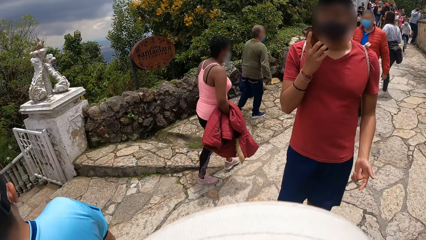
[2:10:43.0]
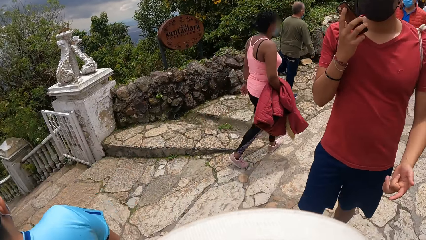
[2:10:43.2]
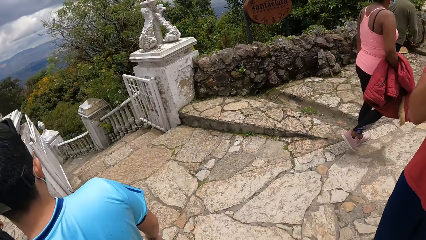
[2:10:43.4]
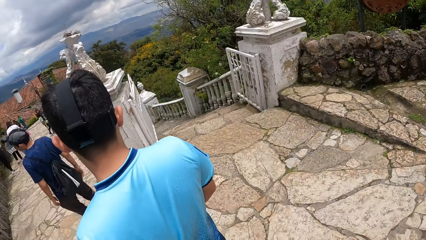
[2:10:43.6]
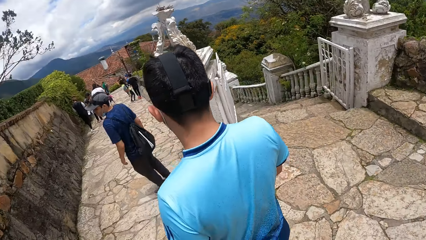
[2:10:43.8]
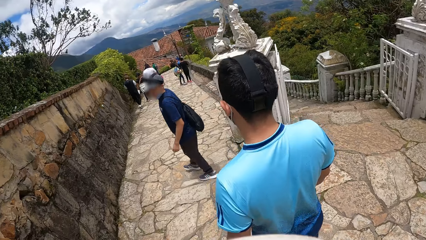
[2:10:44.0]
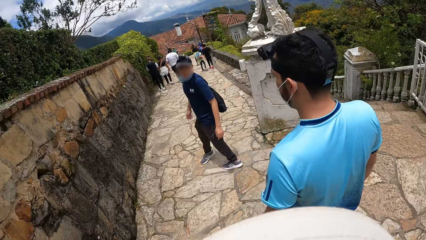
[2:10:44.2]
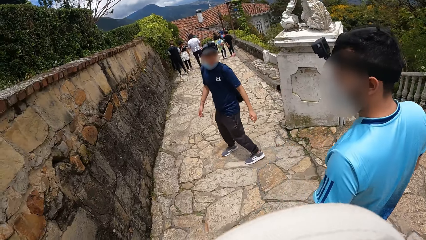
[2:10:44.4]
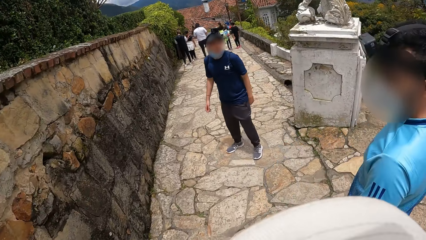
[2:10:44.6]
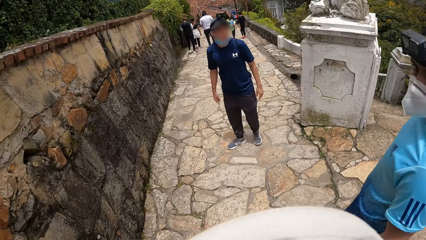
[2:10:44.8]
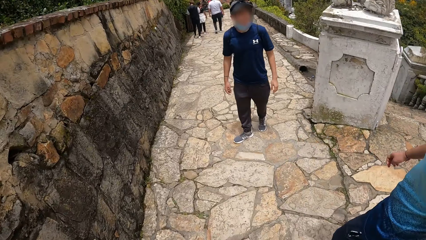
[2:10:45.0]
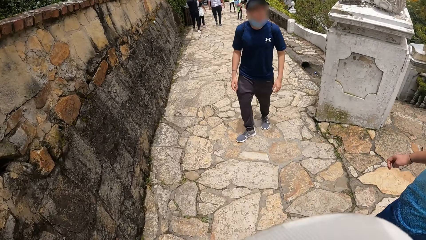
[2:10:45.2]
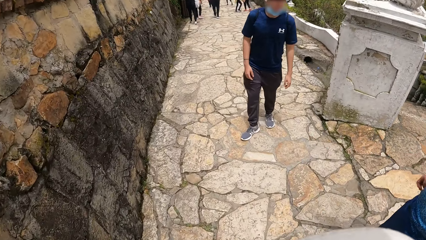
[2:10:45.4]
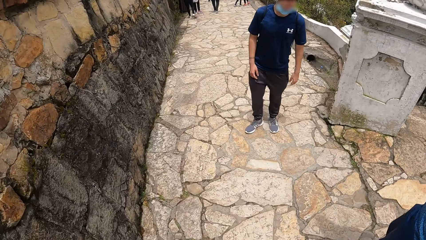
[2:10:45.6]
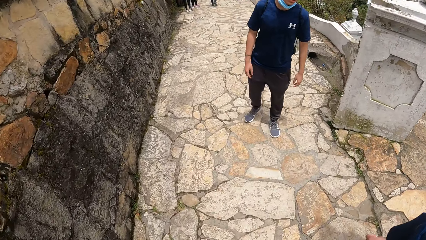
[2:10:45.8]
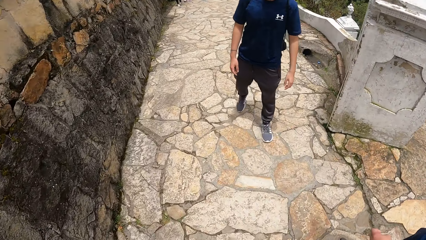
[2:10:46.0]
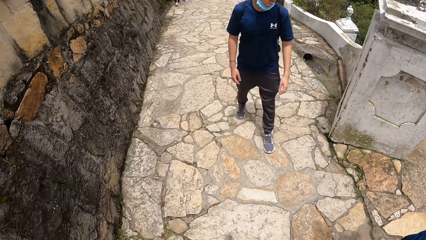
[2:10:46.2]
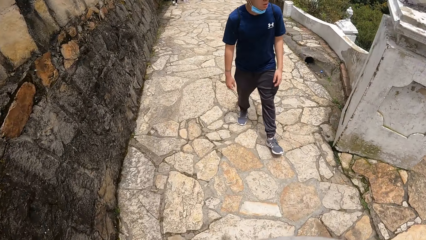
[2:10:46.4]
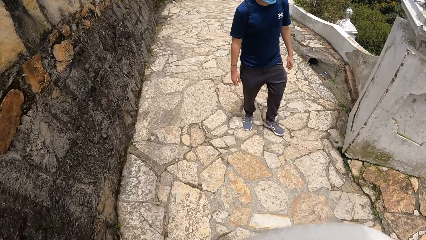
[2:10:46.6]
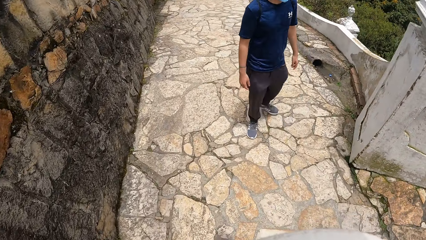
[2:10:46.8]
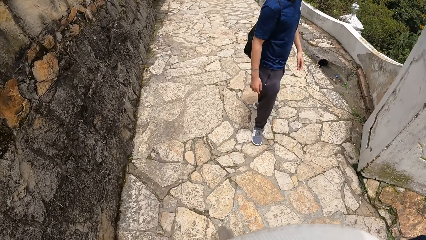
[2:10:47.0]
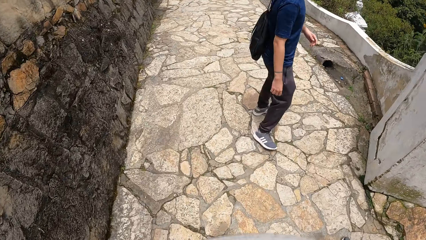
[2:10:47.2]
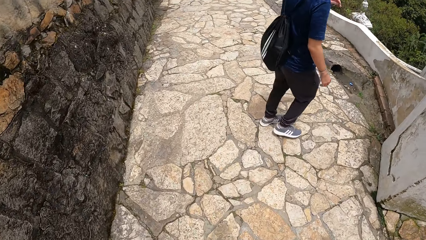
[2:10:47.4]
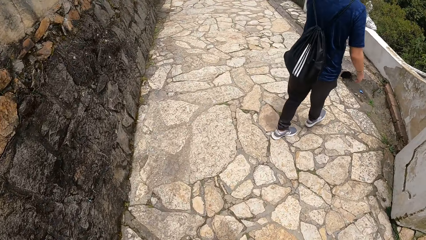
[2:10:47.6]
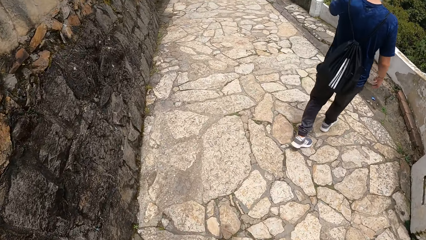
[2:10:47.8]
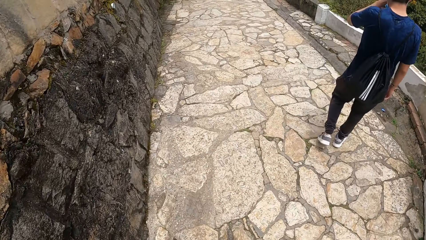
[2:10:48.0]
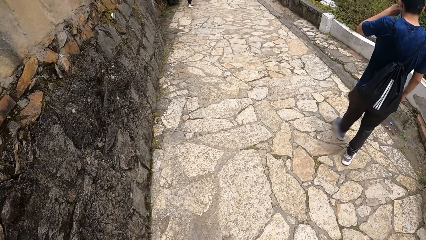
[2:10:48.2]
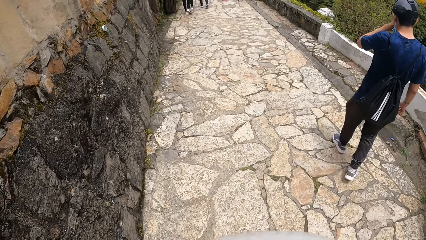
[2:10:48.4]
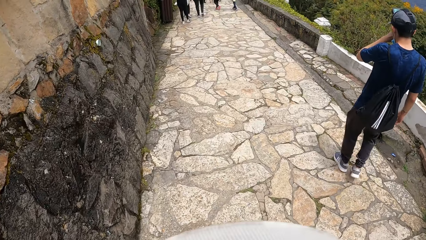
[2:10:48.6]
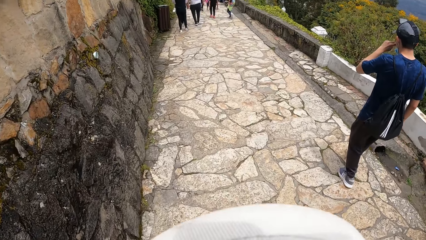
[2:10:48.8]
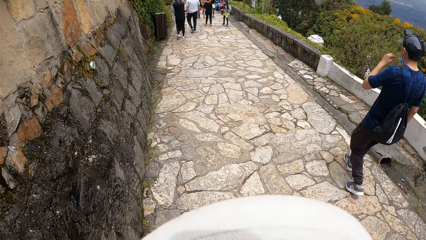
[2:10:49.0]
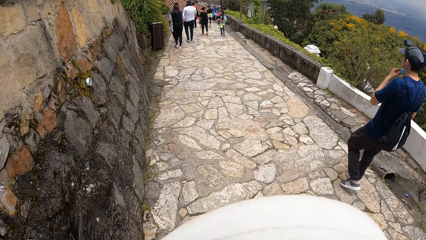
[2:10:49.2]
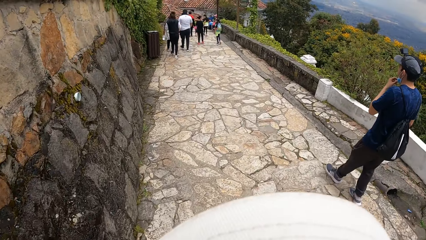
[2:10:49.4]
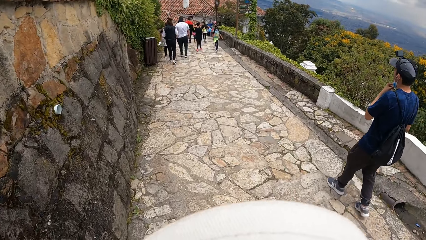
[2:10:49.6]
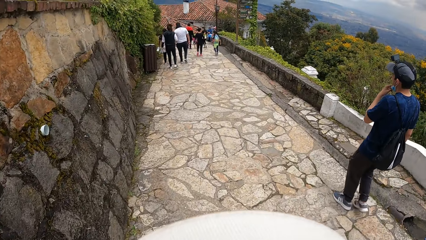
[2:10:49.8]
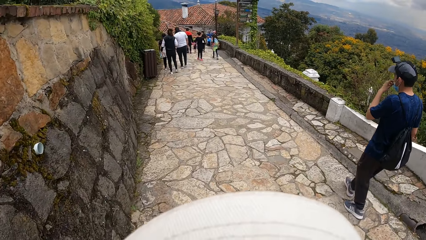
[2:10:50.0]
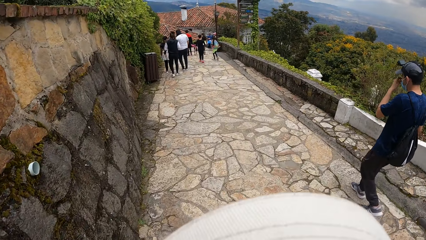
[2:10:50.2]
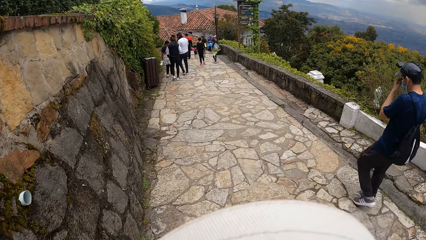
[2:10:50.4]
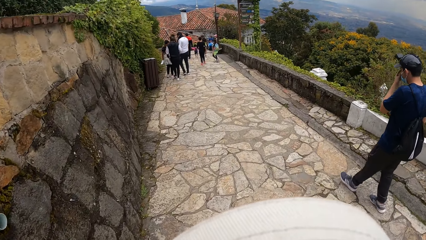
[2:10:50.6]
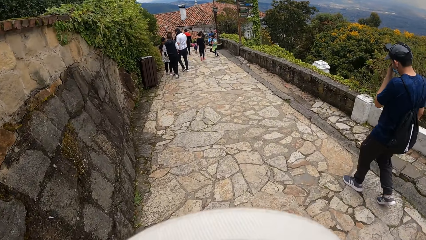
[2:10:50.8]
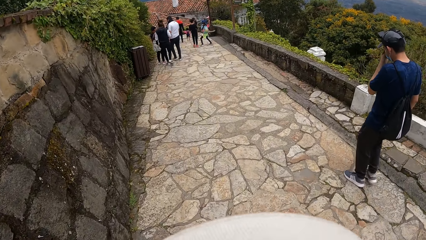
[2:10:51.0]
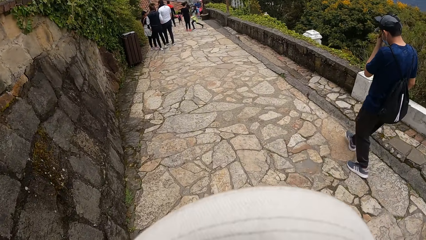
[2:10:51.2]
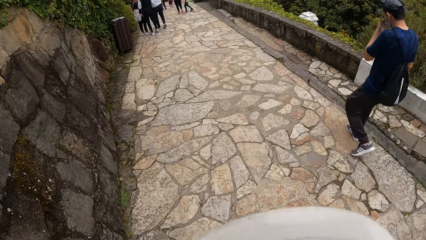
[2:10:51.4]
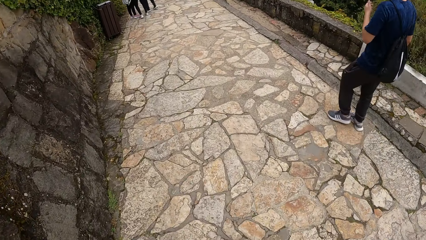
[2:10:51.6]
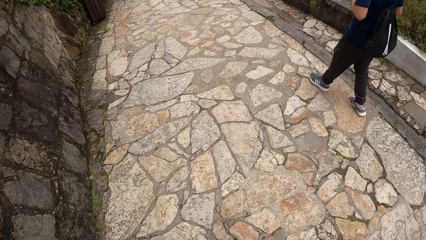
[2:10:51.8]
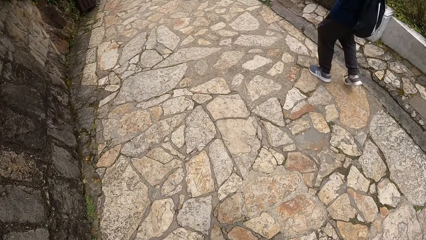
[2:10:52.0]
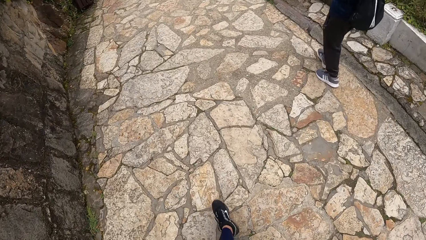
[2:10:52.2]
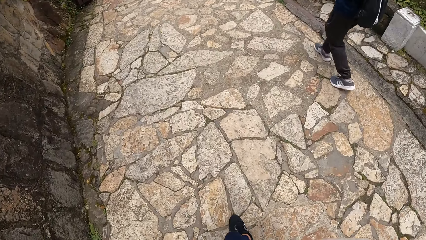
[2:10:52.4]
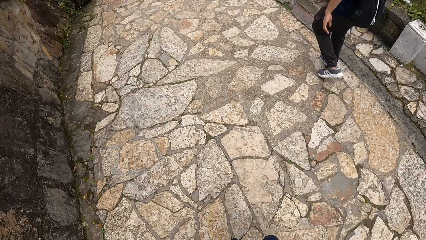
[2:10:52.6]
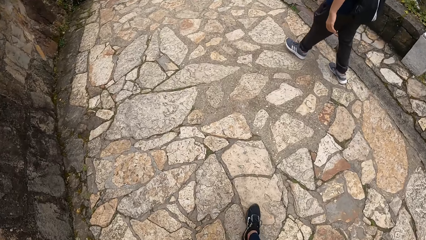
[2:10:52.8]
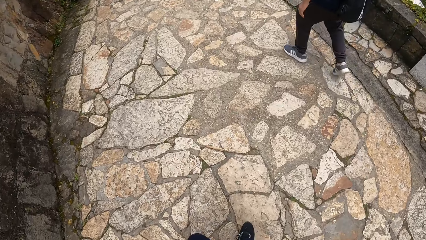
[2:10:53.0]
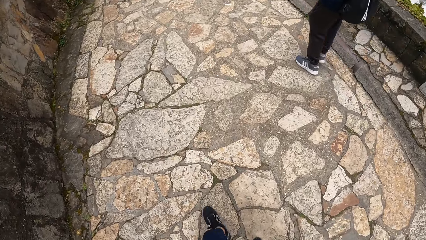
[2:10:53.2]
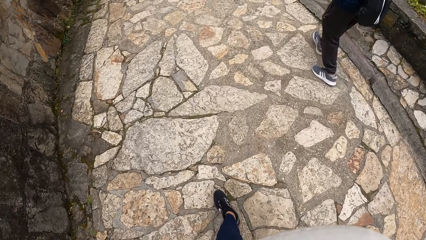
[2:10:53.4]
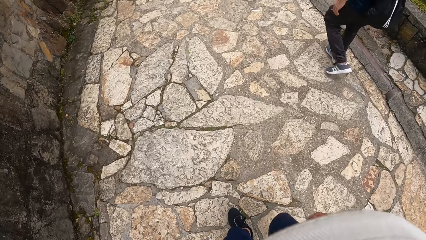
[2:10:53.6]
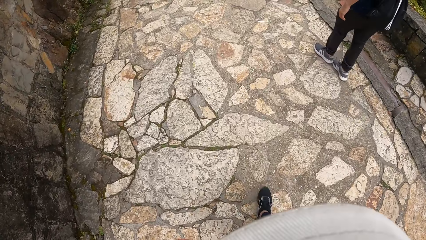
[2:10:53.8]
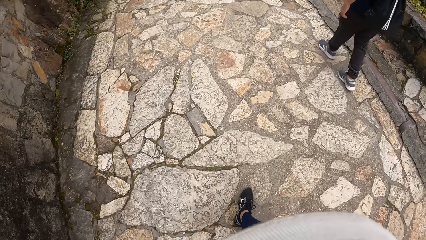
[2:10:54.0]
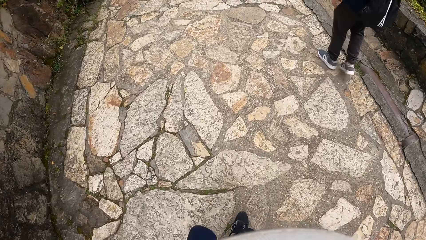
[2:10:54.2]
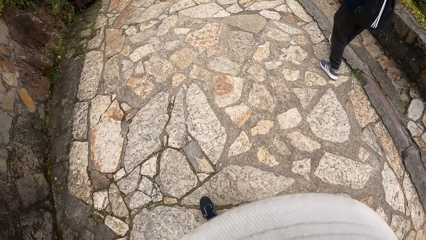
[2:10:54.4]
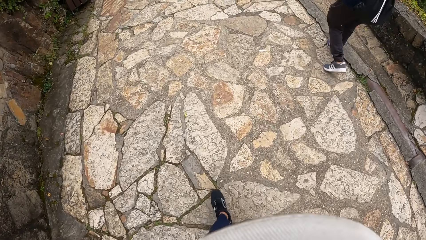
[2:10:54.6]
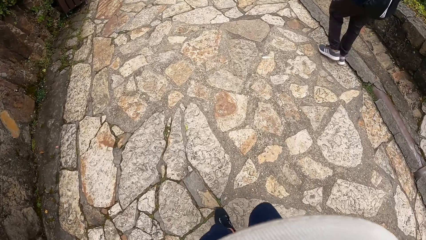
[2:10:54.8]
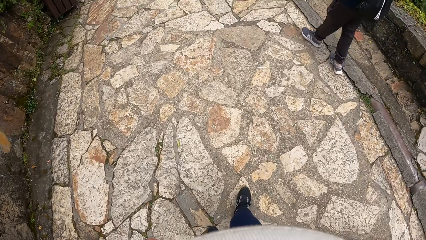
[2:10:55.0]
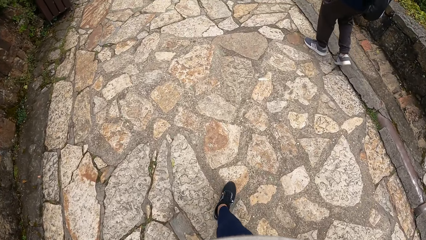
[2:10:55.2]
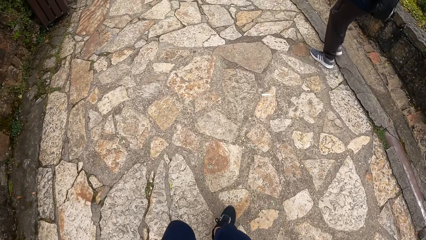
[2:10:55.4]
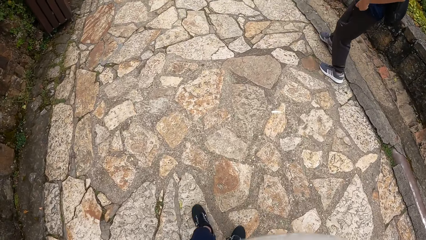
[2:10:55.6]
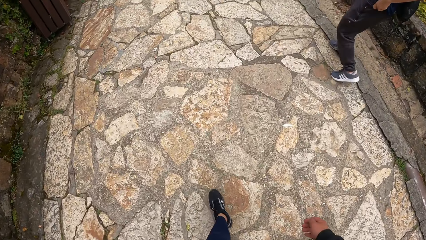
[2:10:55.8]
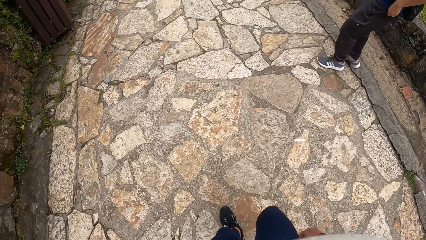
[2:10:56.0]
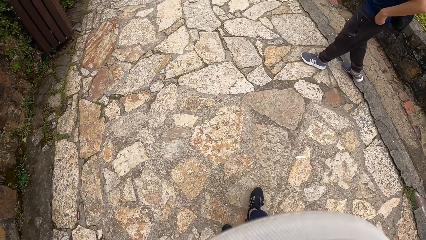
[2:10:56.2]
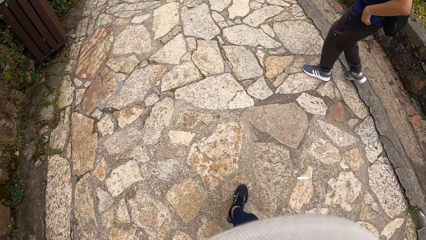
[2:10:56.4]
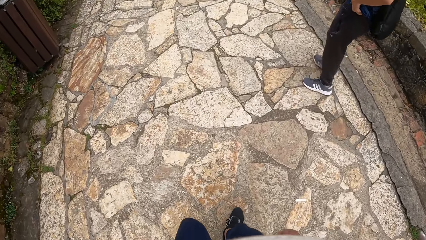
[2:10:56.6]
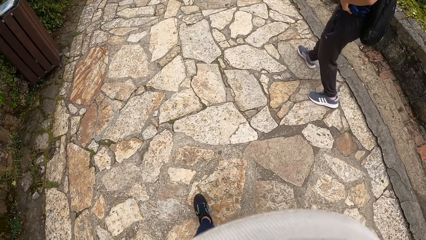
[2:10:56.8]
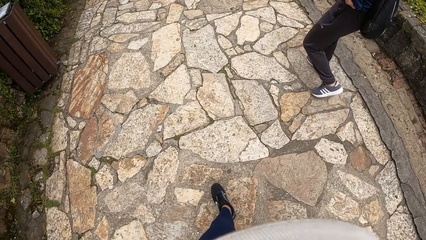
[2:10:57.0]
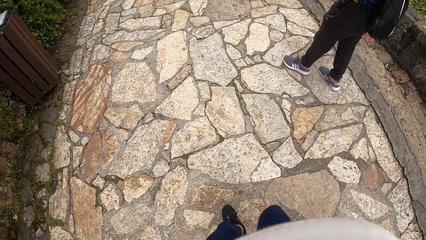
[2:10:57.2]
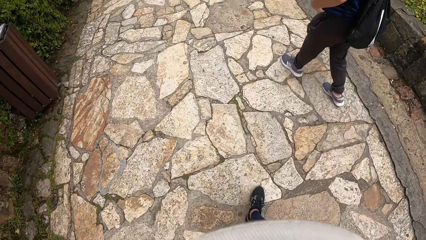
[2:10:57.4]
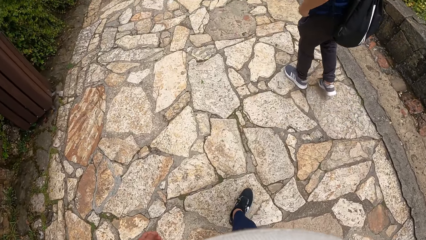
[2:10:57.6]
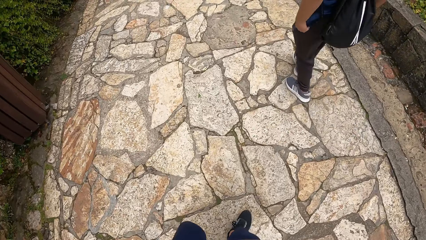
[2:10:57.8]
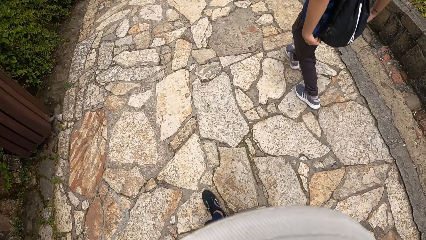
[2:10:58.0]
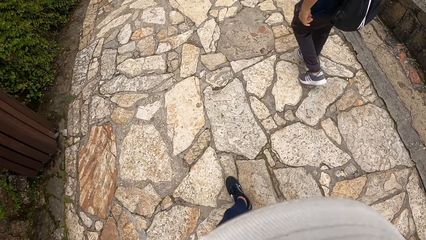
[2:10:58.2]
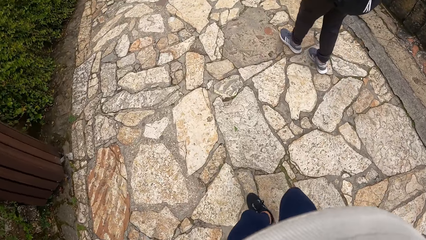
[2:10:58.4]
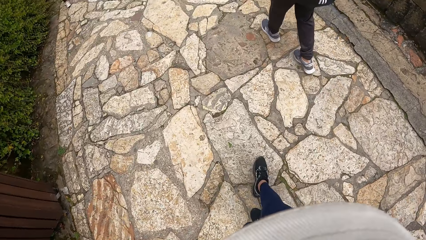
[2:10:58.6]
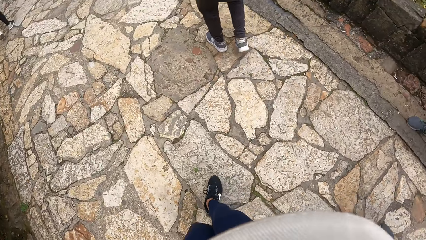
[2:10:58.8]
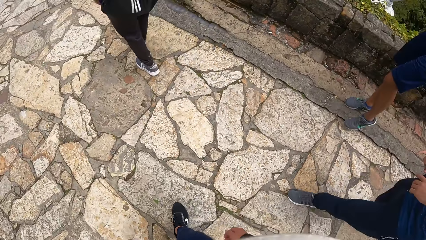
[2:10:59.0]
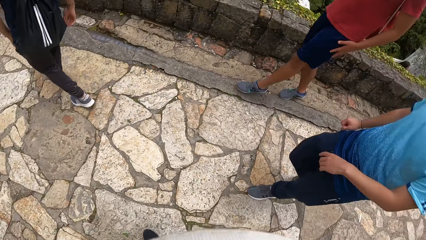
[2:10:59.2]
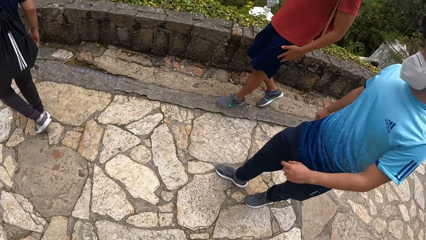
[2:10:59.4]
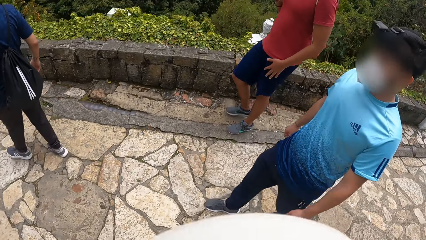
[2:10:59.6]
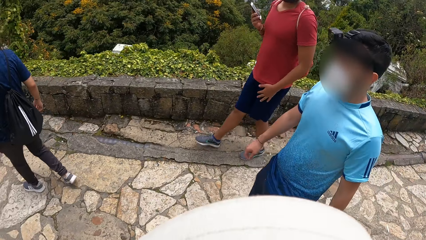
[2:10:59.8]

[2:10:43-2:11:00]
A man interacts over the phone in his right hand. The man holds the phone at the ear. Another man interacts with a third man.
